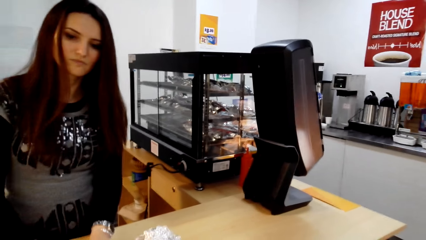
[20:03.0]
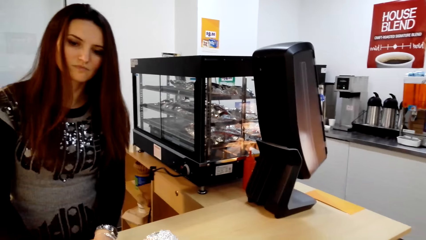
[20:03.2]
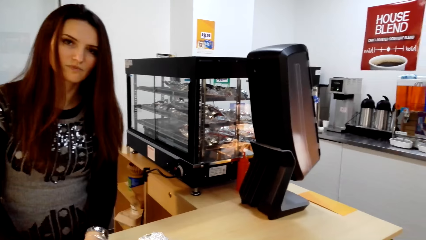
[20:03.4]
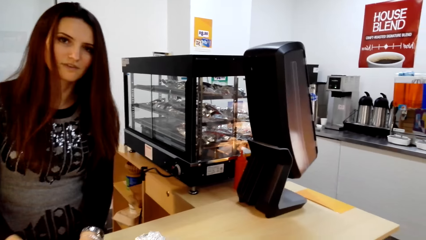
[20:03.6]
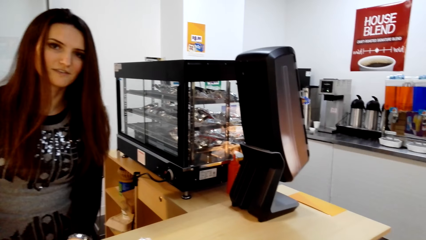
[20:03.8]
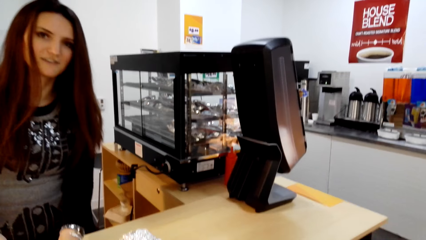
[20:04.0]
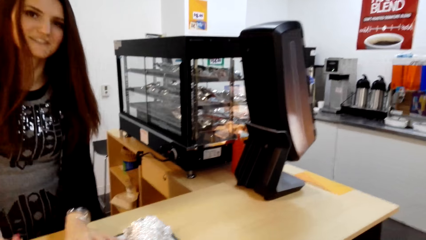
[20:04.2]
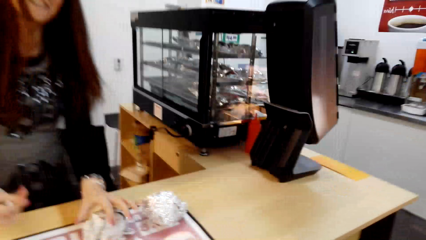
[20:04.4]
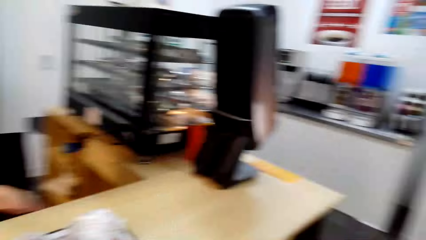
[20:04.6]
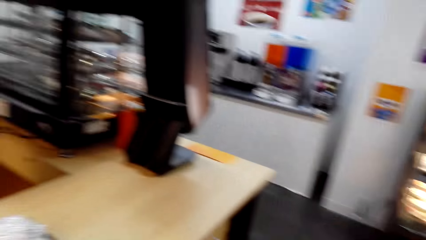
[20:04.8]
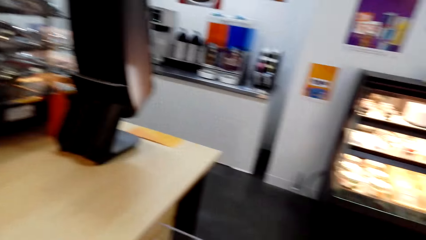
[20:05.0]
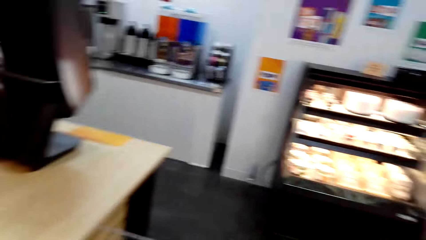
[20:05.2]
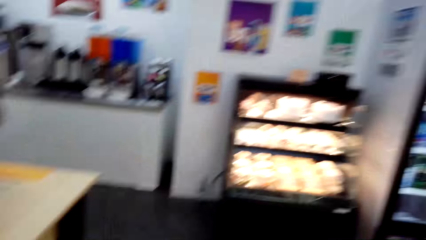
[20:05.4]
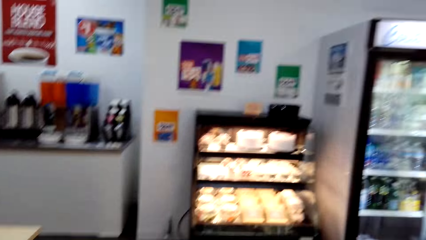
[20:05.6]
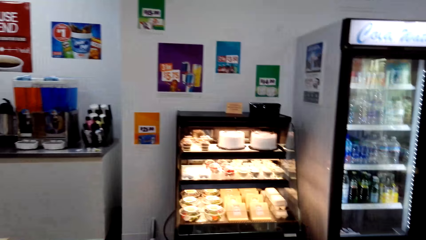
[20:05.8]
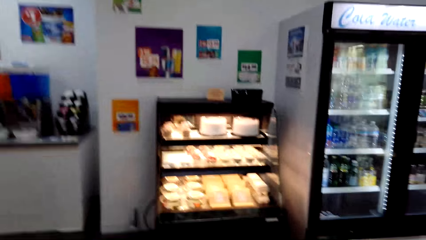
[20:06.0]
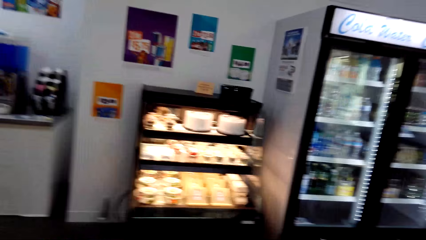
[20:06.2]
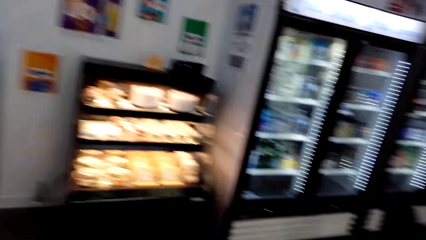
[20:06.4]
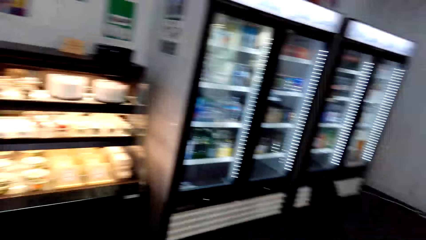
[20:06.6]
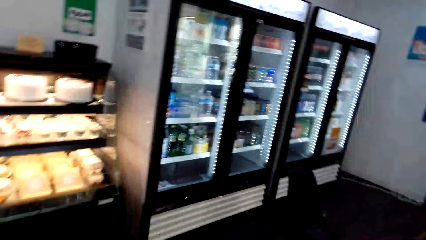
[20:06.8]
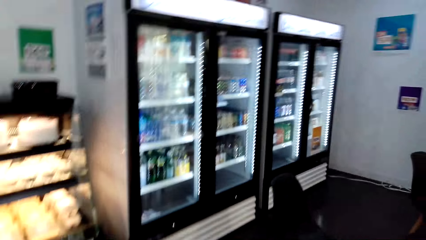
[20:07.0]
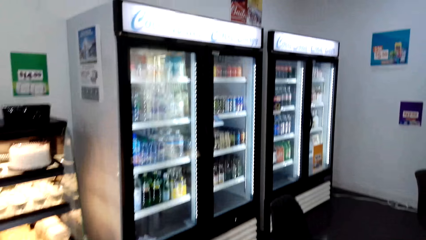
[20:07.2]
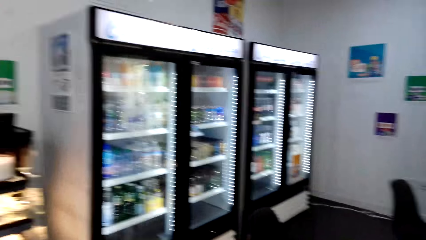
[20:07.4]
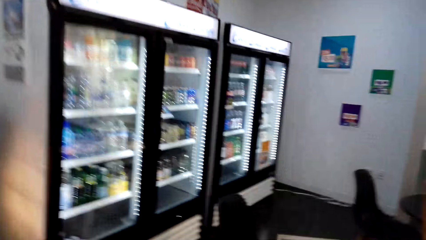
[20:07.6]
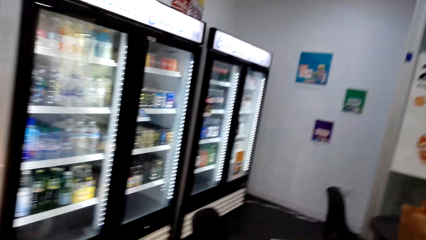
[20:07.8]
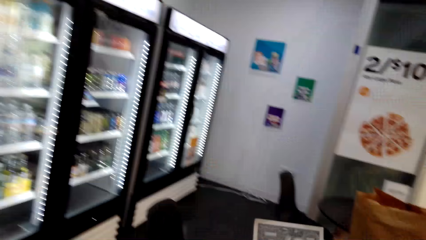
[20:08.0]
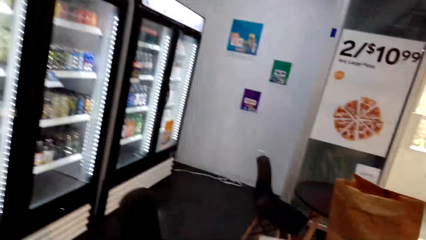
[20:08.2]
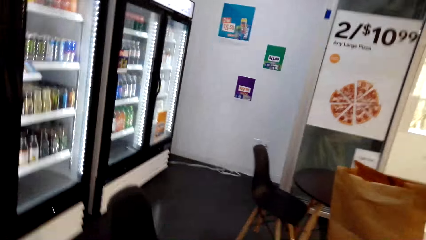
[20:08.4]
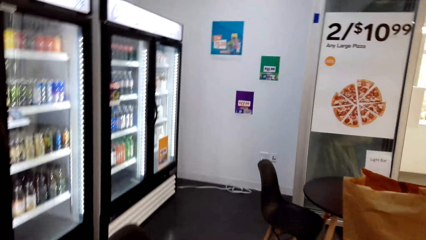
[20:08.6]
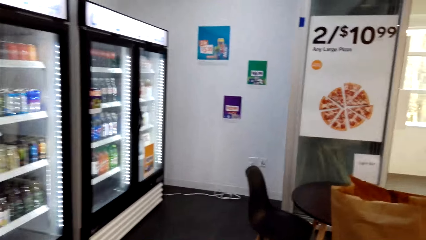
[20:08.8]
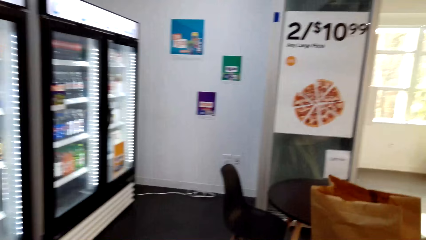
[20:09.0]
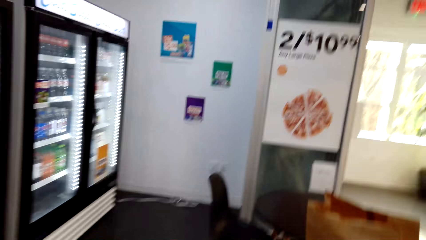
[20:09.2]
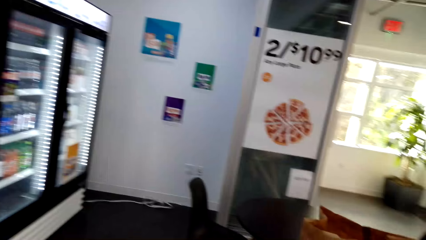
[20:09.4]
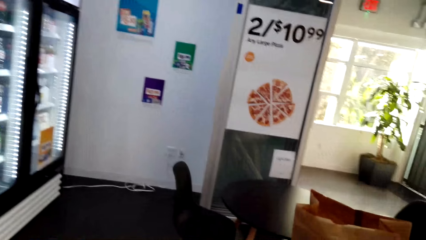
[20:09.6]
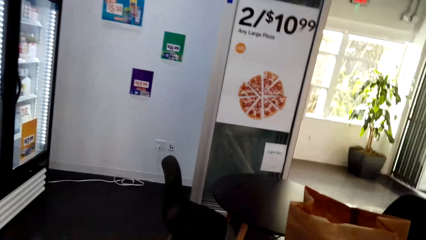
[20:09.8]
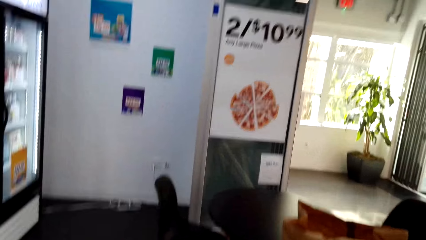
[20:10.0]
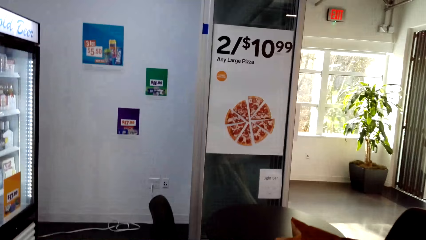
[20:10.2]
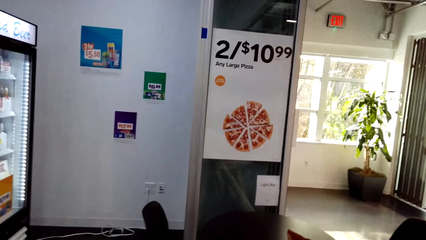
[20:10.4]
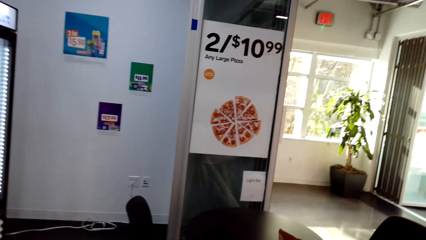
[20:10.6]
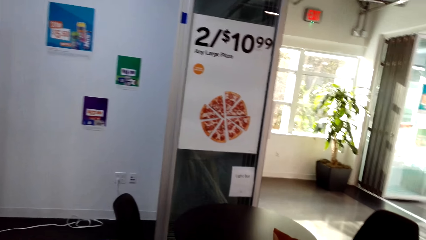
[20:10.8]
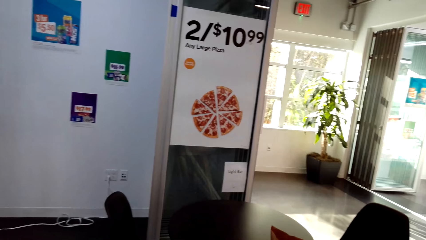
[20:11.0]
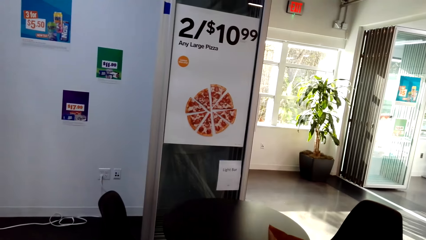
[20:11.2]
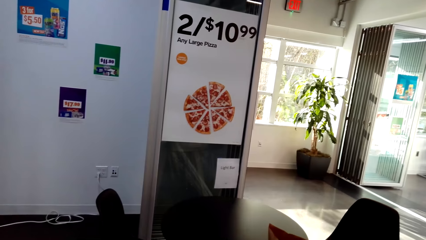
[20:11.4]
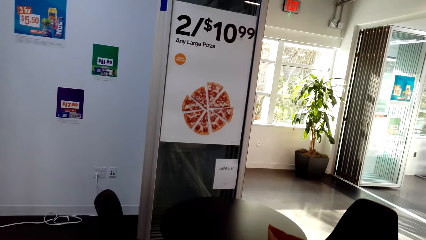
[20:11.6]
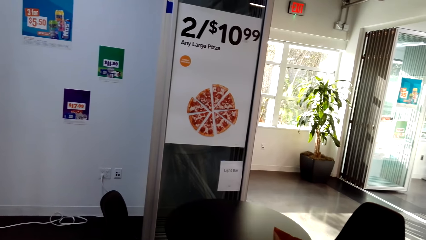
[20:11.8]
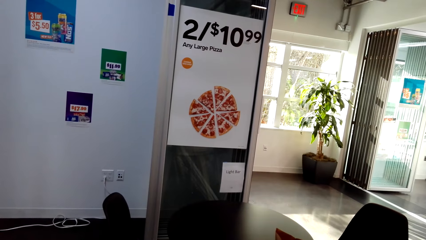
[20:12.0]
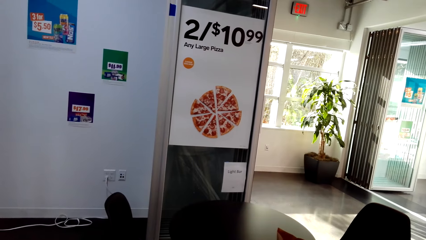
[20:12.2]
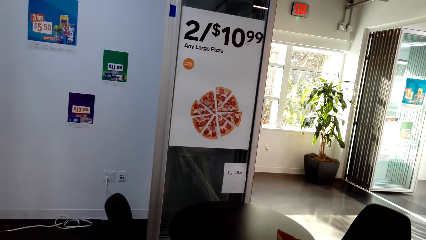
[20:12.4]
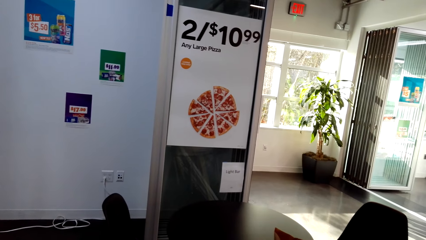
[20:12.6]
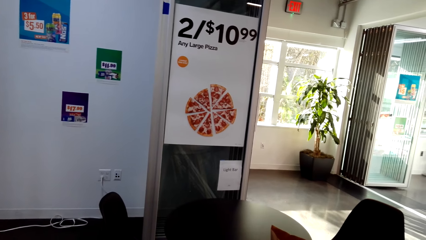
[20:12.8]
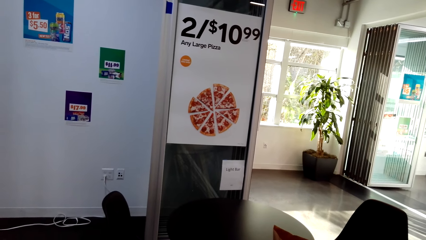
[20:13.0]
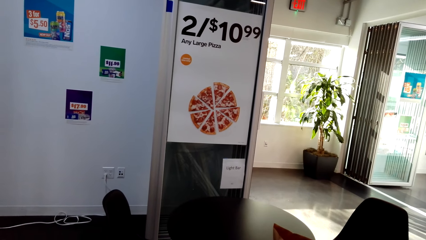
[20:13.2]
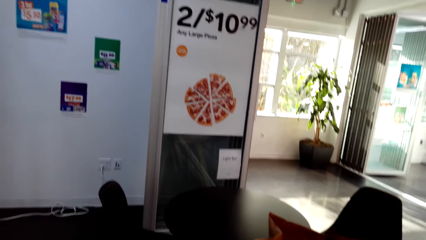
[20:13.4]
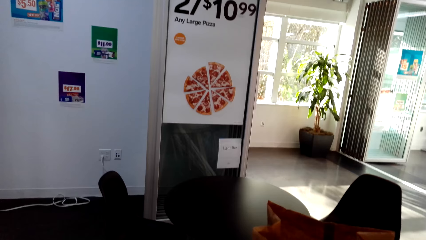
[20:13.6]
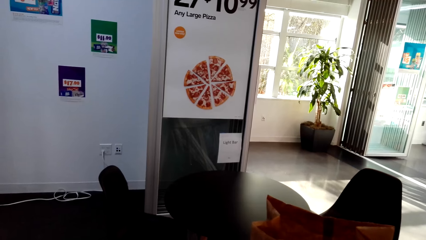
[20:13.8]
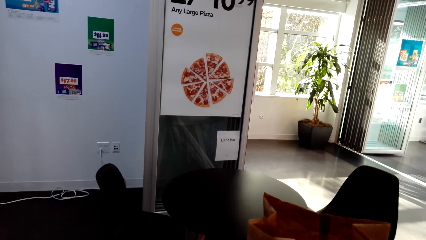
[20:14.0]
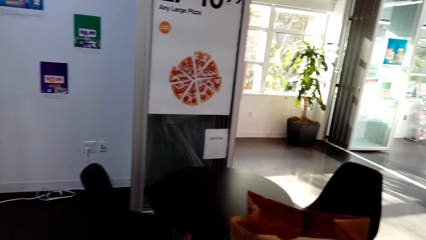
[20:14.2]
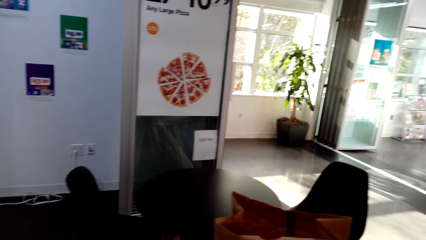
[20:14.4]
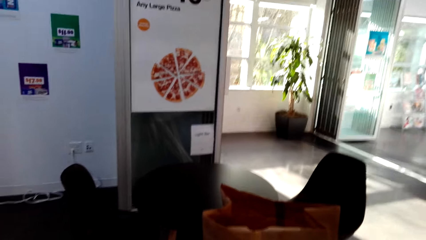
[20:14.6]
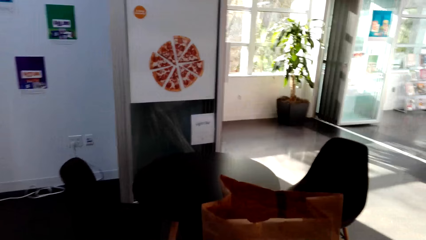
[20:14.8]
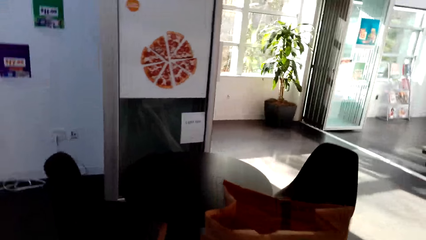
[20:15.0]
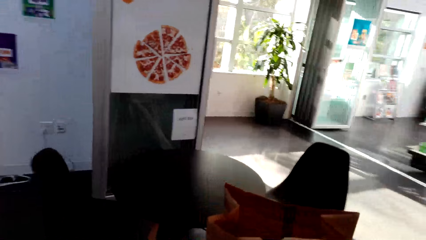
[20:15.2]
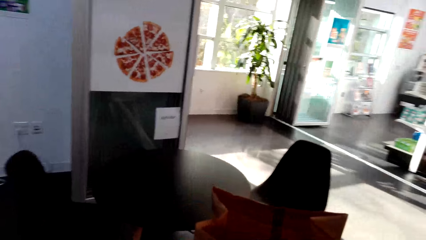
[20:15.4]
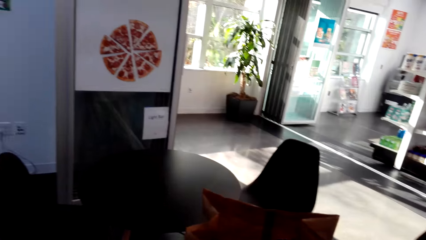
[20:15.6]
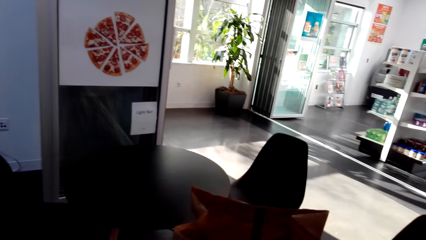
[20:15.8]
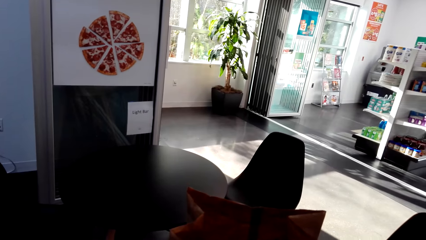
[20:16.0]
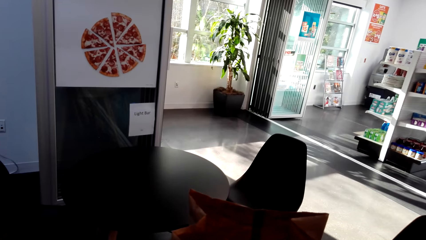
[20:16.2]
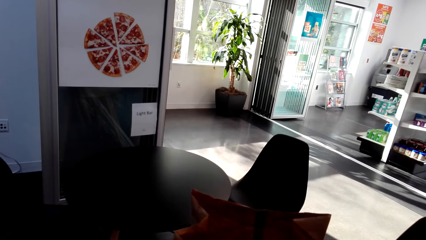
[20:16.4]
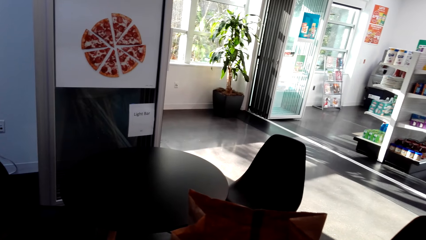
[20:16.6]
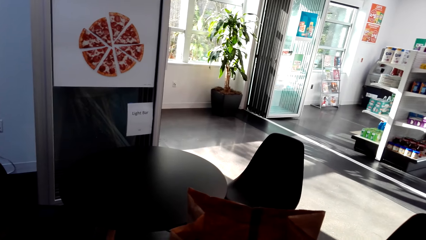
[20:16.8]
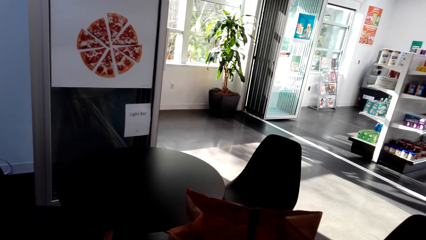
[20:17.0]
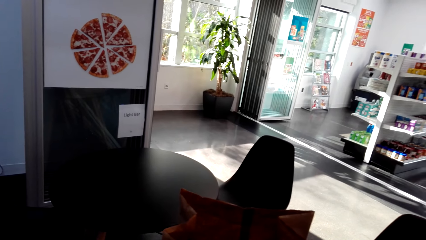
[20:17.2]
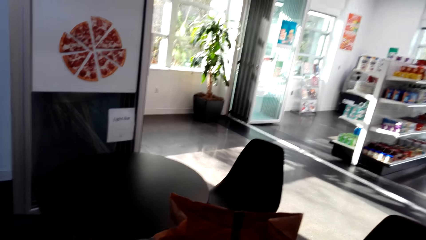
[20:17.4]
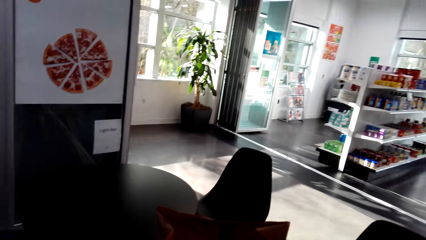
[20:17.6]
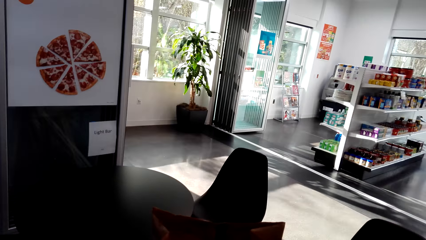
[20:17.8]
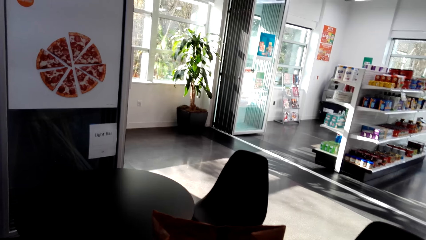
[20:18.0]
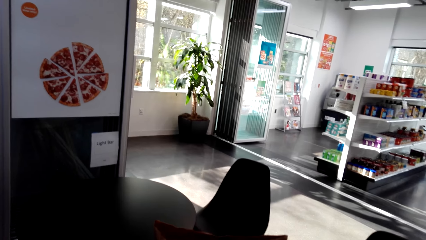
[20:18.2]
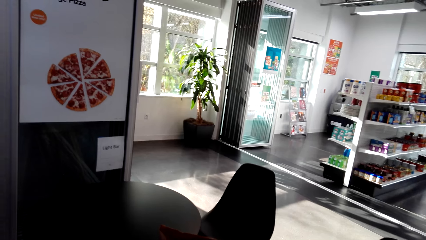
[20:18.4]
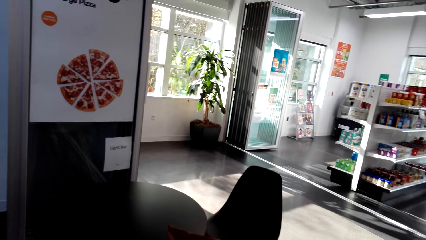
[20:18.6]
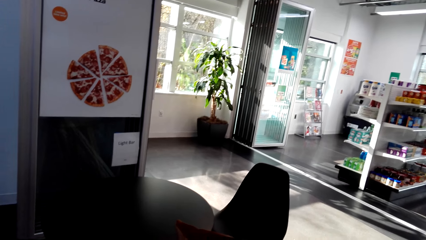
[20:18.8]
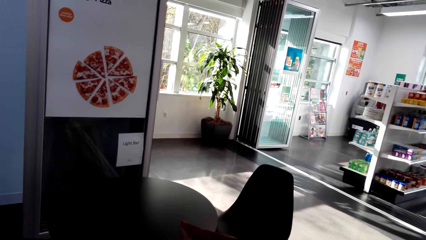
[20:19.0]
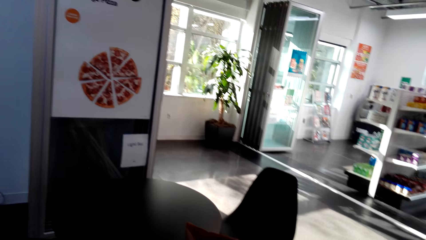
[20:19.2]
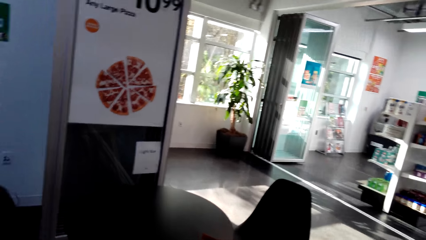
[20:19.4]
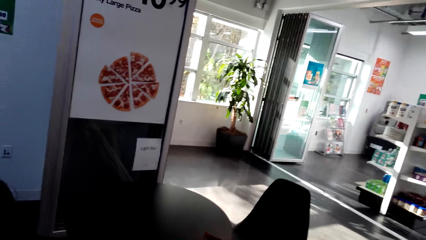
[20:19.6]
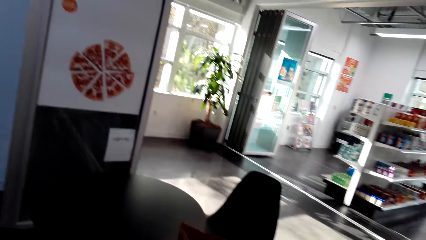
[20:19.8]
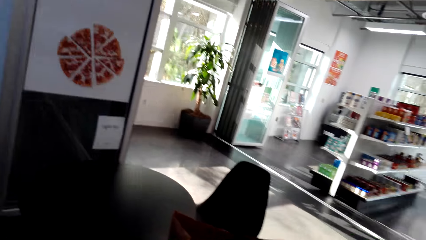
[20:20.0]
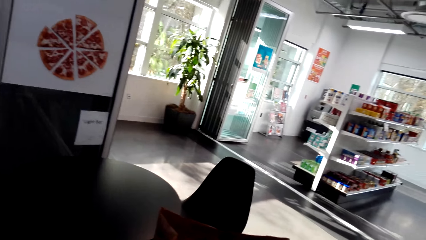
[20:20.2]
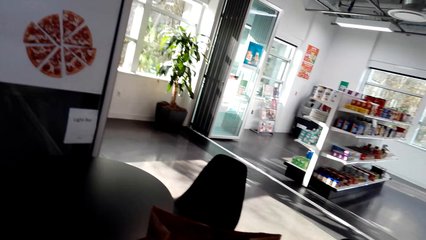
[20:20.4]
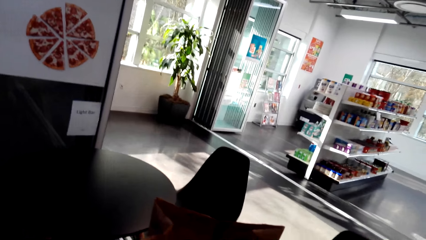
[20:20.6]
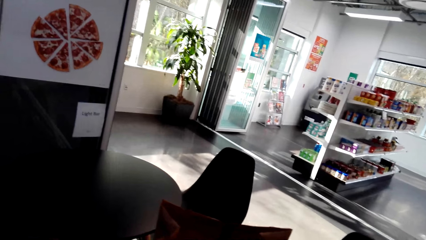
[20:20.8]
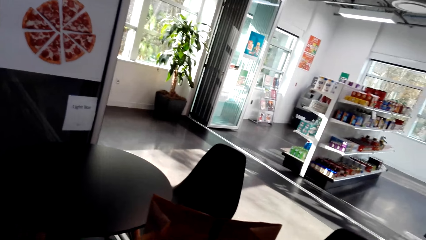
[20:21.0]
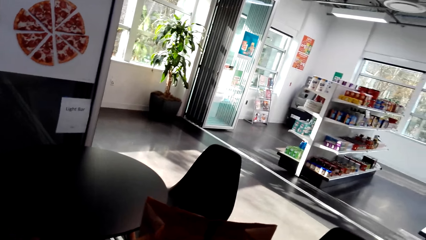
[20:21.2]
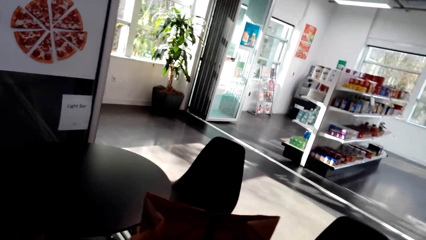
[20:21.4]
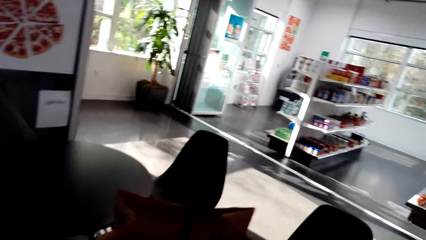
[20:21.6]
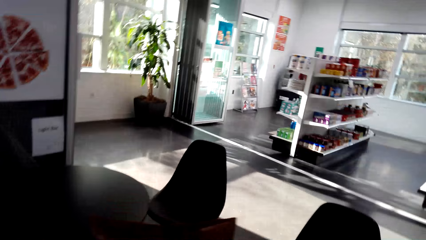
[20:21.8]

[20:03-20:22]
The camera wearer talks to the man. They walk back to the supermarket food court chair. They fold something.
